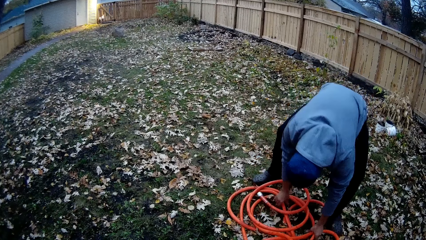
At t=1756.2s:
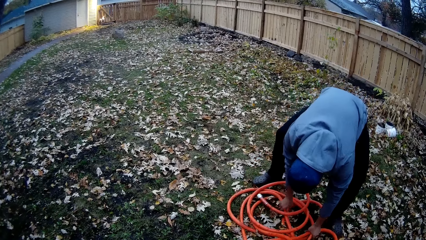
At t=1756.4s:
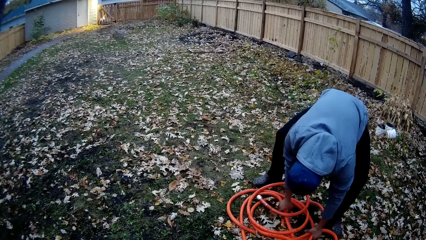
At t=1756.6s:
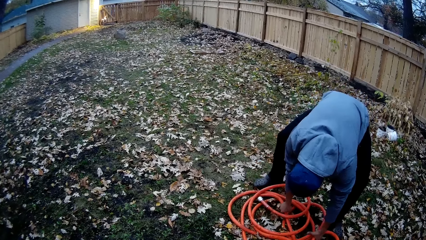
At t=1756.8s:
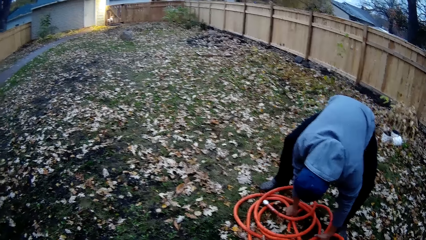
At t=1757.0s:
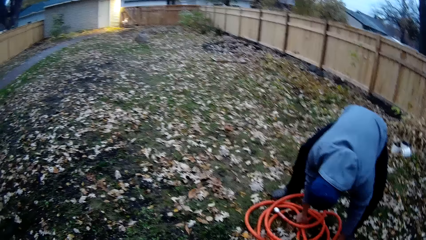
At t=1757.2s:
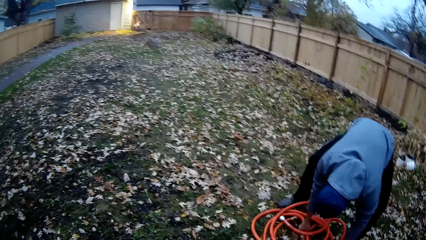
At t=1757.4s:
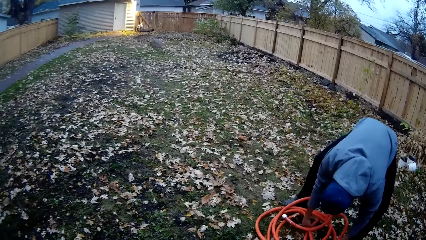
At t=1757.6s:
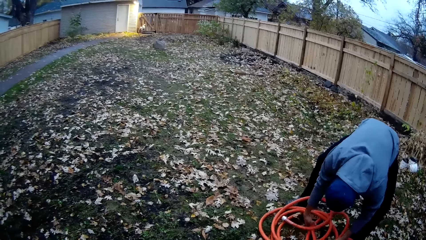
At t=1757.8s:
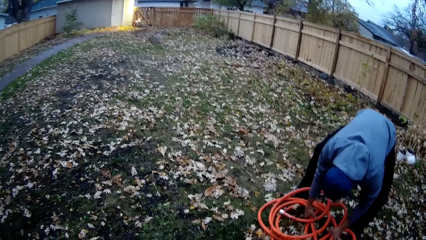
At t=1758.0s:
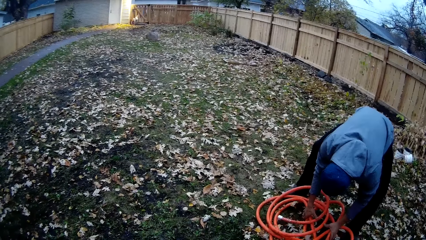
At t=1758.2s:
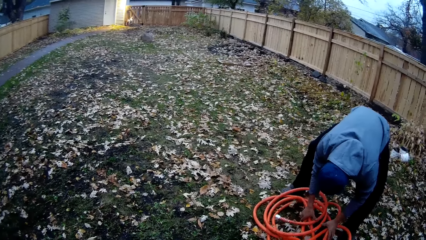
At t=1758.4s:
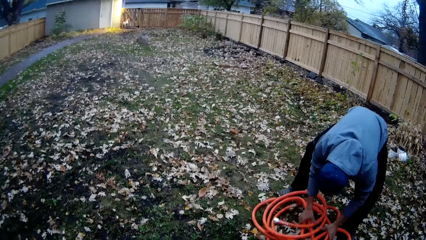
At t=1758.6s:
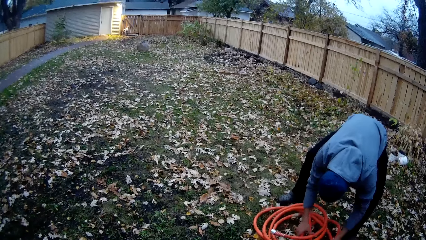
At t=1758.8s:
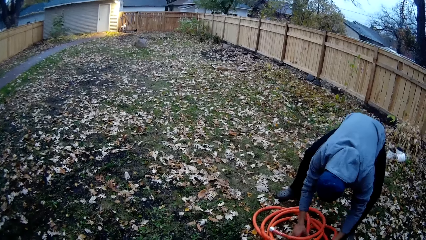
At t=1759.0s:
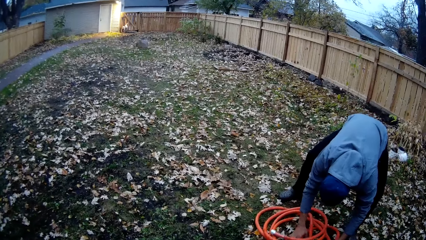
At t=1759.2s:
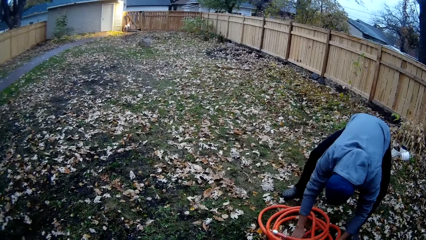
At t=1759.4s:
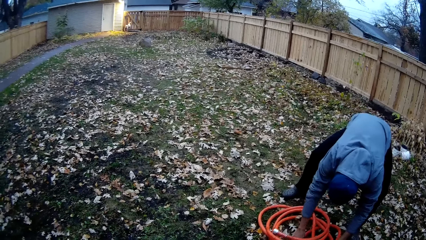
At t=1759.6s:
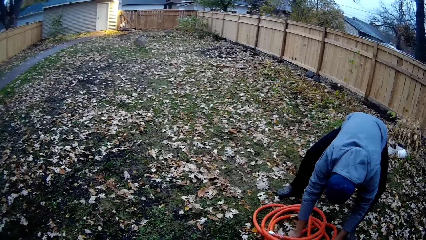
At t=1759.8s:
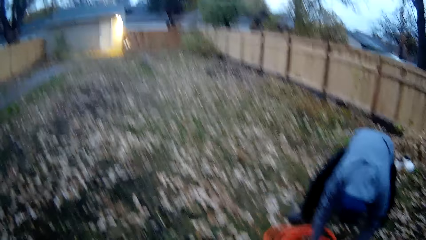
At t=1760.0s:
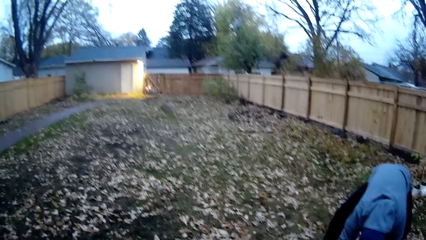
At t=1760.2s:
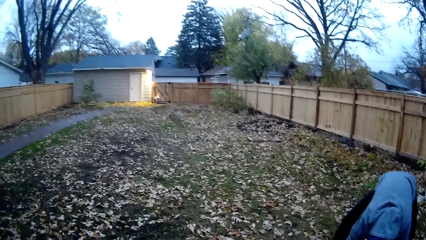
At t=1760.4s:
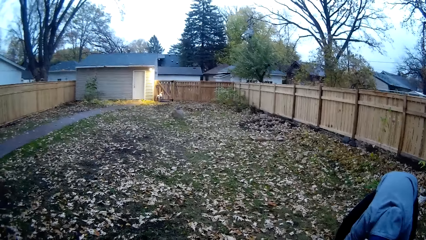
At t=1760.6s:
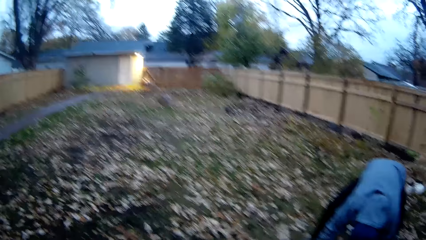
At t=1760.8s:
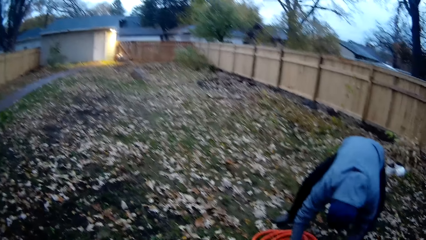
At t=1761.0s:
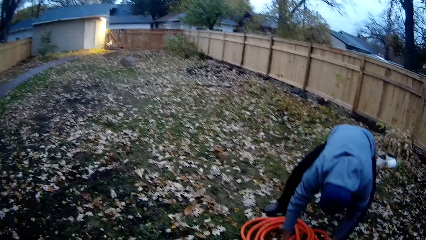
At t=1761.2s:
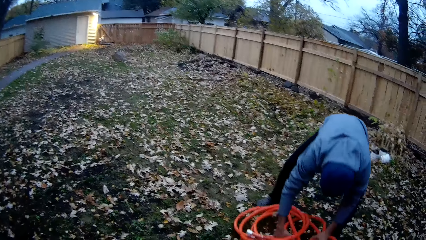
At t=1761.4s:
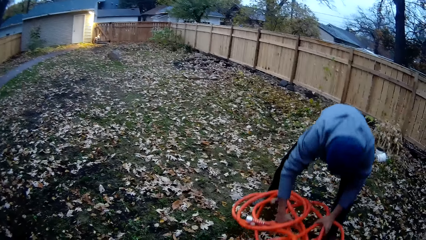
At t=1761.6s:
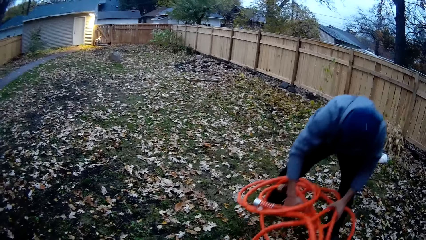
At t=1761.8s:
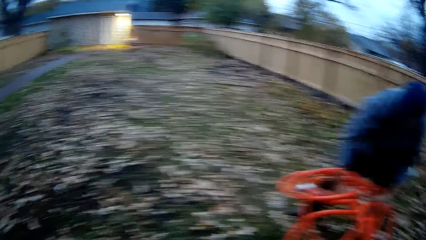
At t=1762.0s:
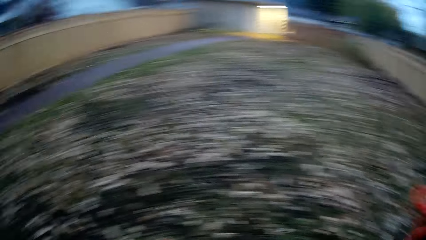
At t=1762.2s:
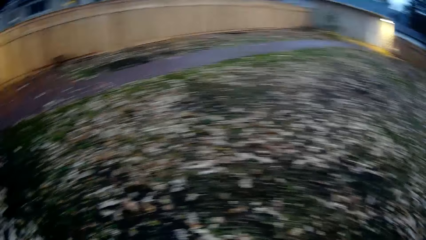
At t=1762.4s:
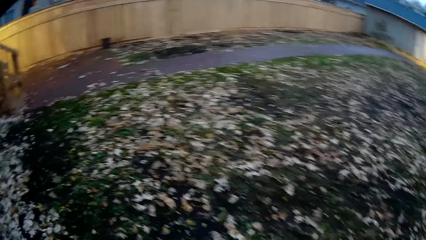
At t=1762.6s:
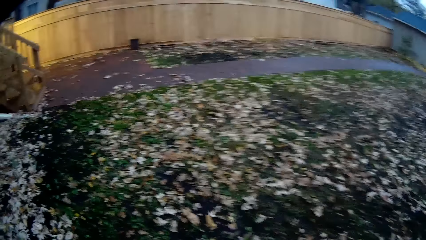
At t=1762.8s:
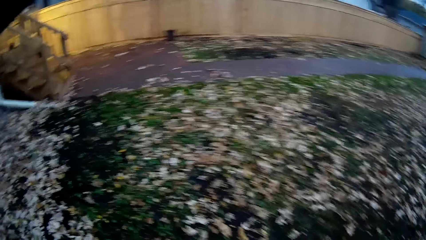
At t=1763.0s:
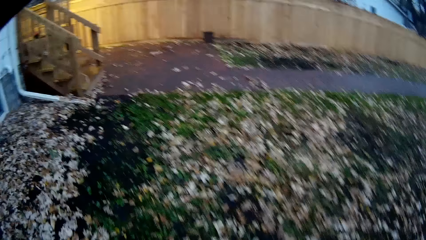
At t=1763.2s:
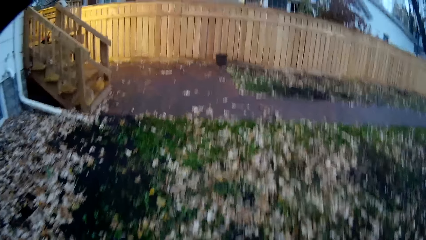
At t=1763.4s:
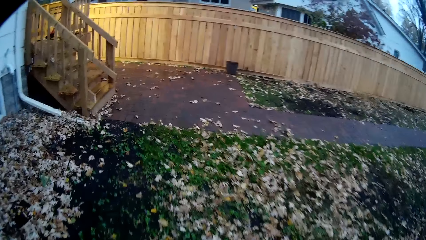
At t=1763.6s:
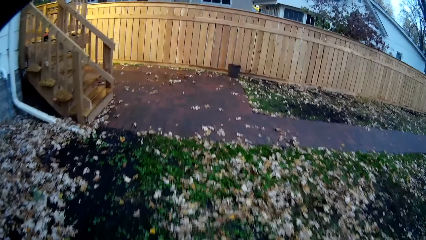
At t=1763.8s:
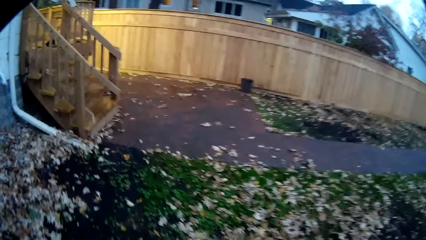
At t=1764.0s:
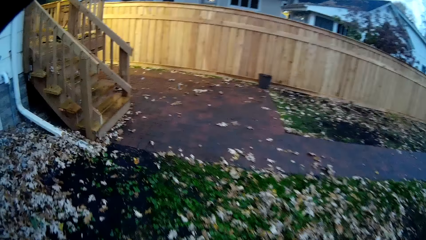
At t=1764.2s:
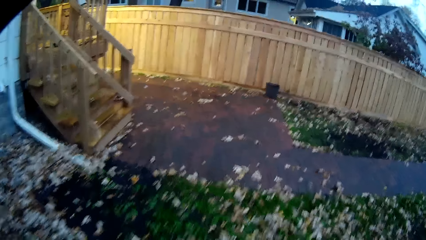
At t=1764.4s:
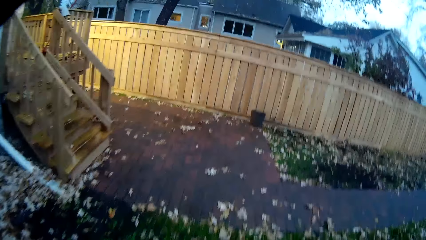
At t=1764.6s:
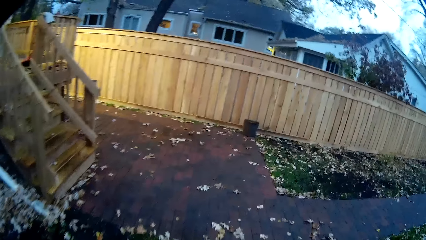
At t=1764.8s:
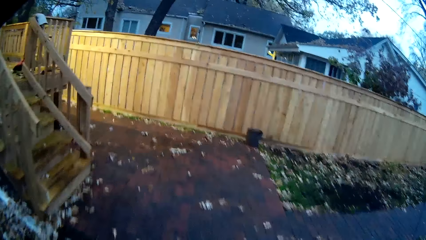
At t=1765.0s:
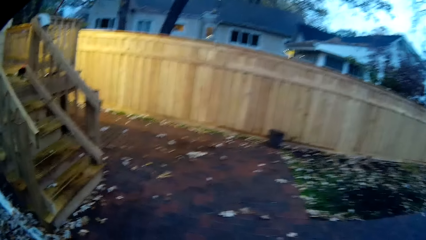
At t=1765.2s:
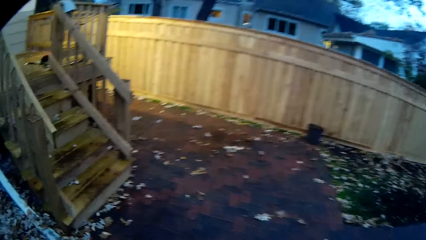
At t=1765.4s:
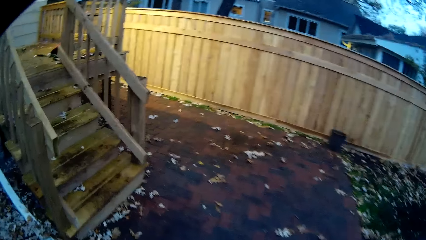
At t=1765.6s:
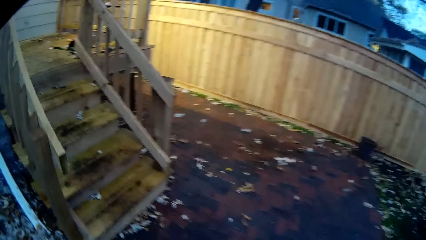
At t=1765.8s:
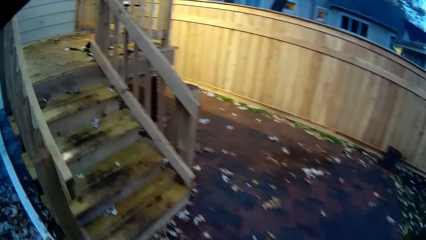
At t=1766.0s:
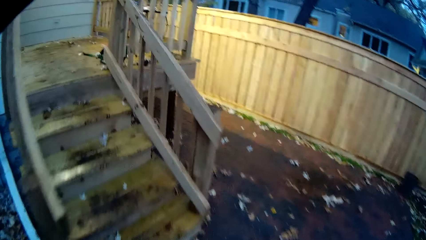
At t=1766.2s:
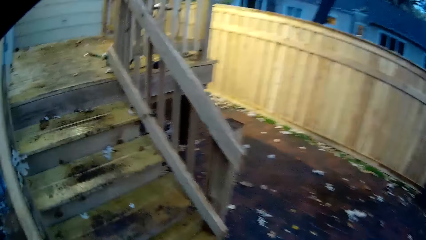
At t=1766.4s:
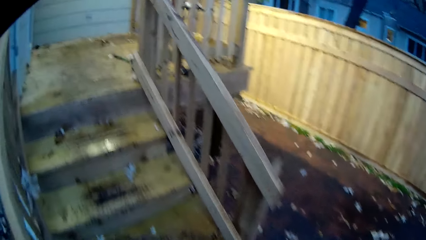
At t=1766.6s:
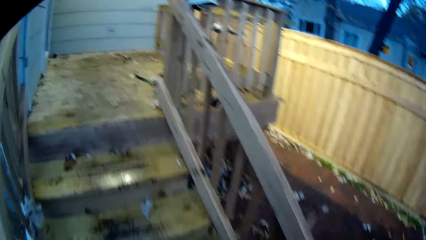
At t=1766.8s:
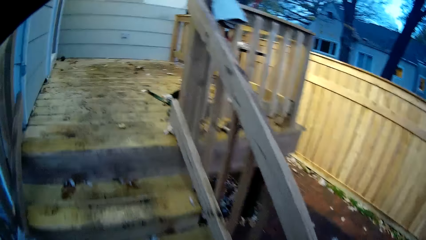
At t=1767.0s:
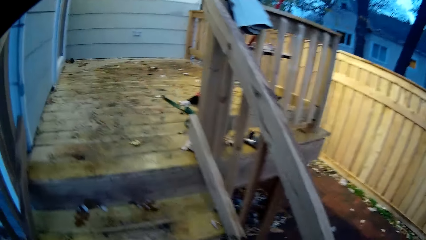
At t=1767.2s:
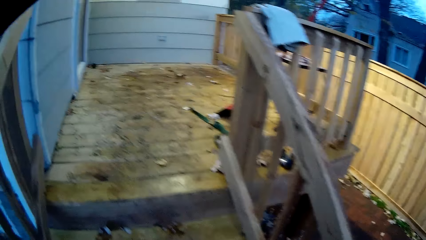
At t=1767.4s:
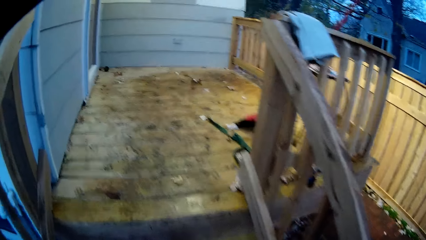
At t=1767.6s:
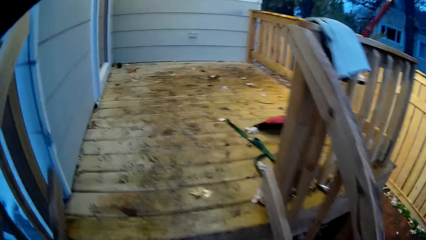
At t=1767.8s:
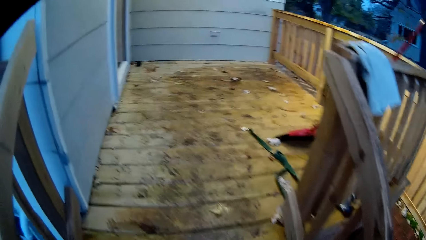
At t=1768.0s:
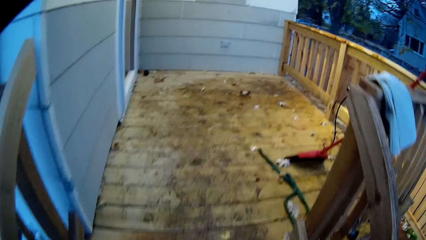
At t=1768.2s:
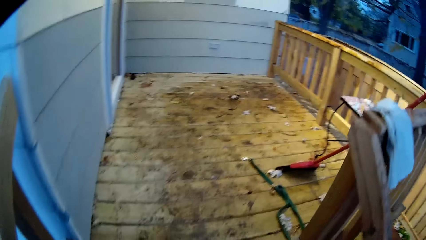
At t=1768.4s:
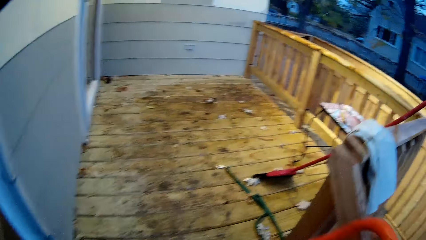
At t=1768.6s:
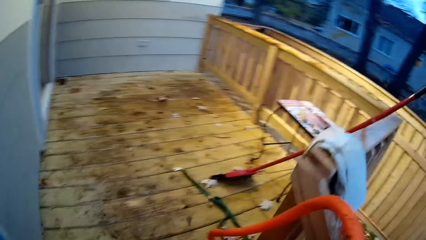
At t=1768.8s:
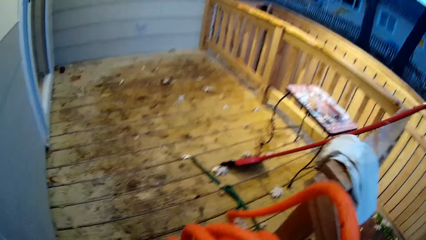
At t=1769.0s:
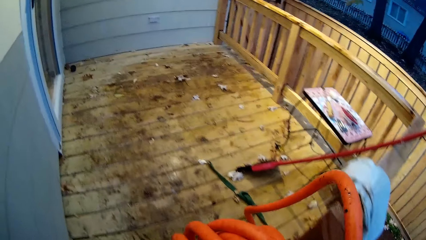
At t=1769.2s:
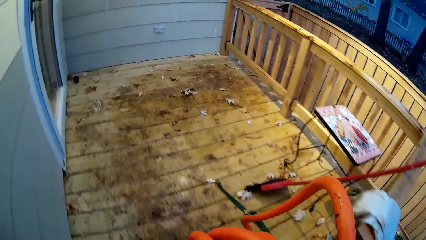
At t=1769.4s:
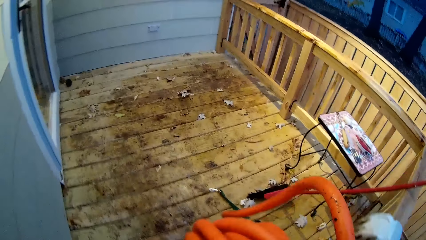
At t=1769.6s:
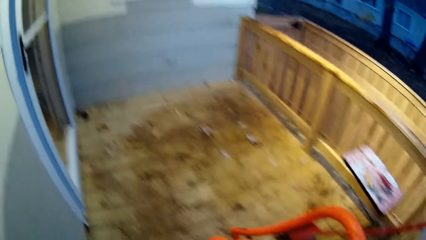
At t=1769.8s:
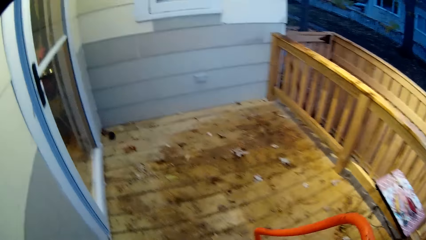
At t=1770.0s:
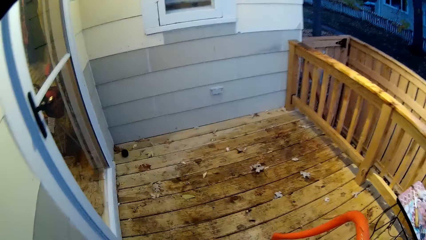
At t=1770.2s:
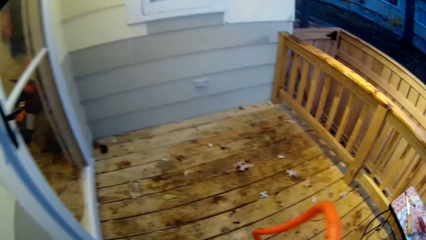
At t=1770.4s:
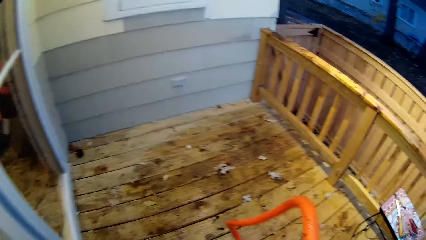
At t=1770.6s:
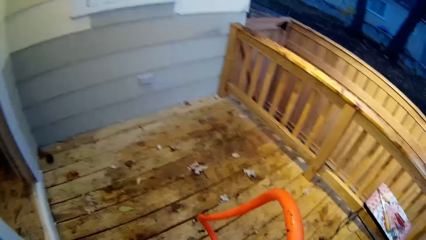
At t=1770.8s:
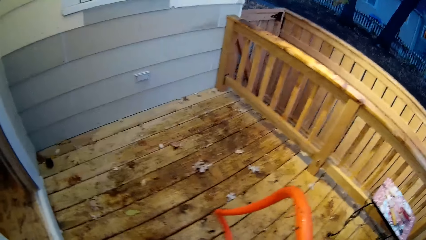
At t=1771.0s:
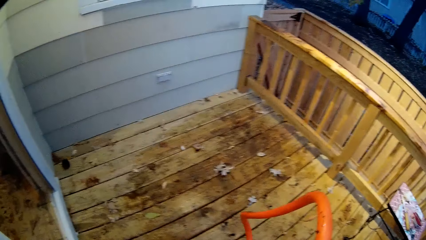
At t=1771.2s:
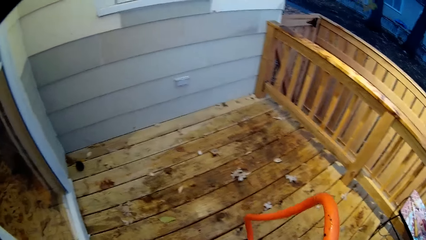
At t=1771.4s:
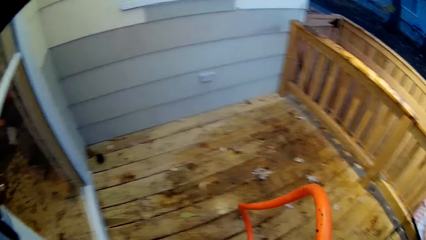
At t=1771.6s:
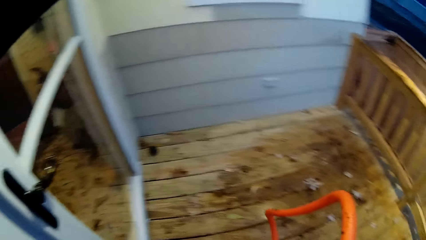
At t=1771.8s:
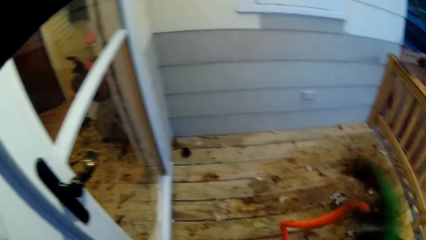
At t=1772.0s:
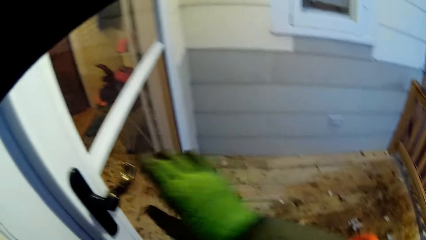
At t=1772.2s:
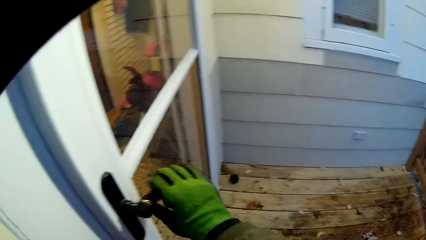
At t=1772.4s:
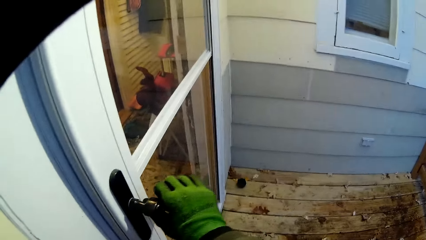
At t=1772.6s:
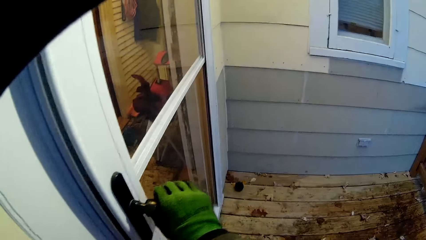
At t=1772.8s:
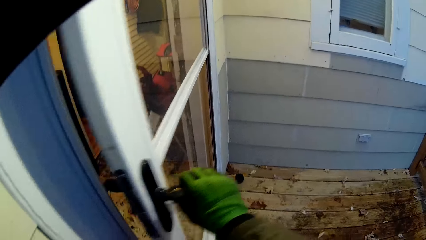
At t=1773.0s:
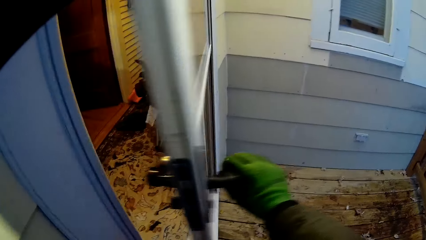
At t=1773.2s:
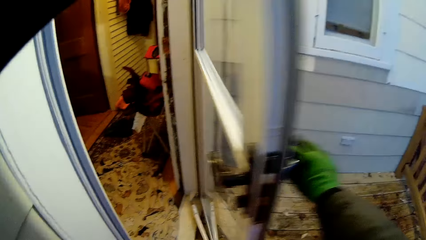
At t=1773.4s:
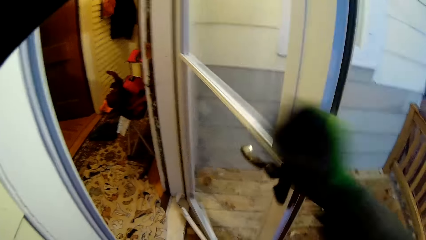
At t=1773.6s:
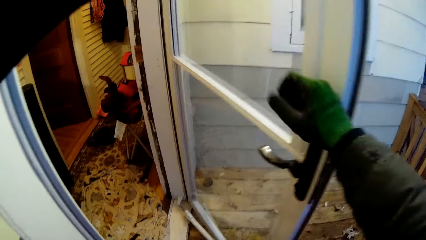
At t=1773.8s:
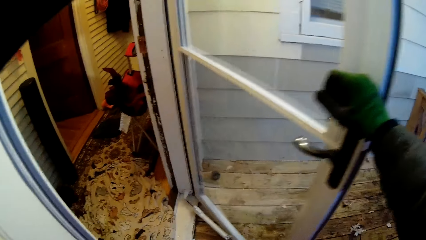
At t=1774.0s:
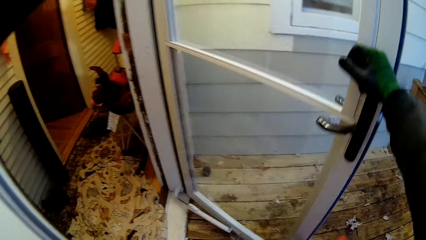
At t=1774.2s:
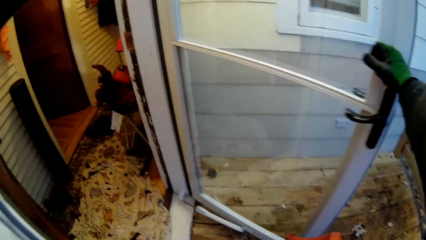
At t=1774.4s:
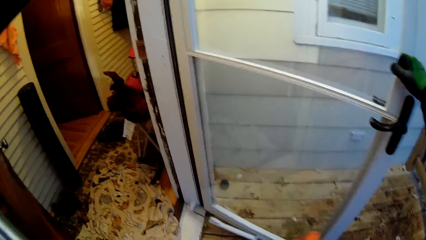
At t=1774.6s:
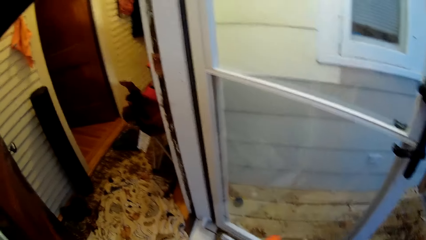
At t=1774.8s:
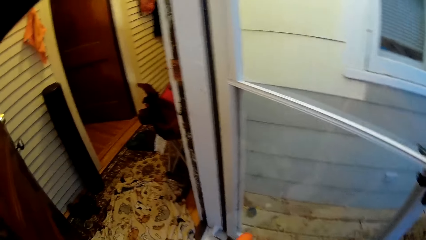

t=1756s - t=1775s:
A man picks the hose up from the ground. The camera wearer walks around. She climbs up the stairs with one end of the hose. She opens the door of the house with her right hand.
